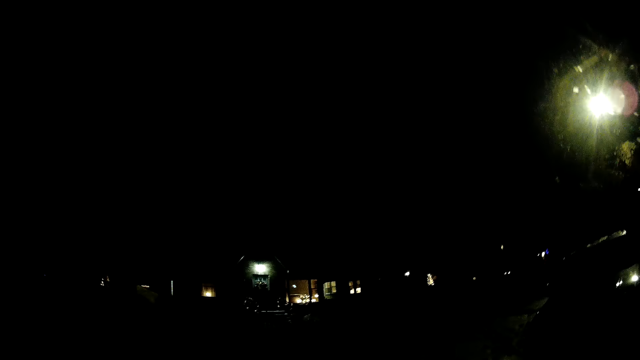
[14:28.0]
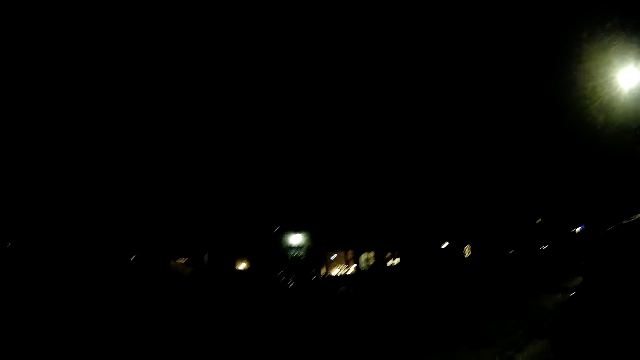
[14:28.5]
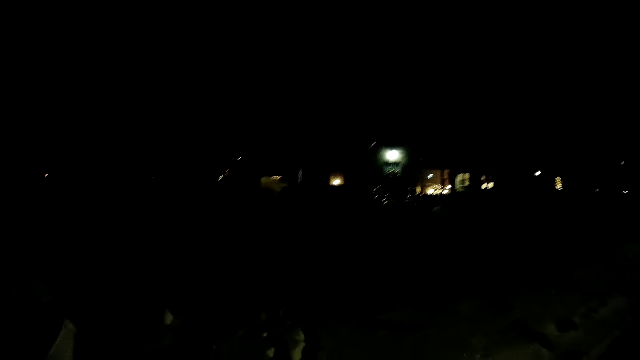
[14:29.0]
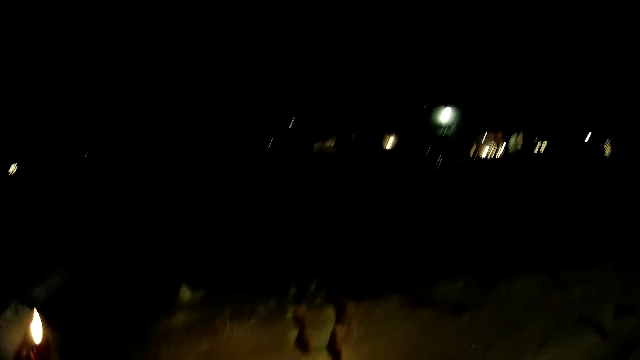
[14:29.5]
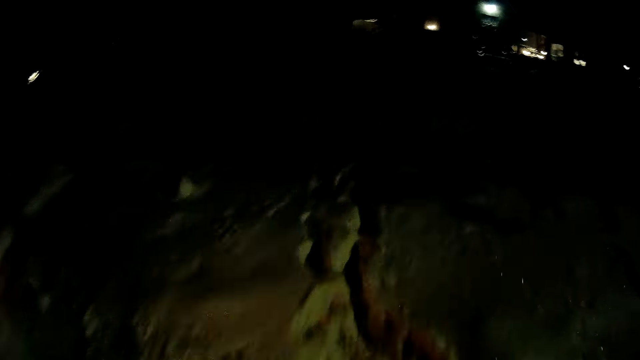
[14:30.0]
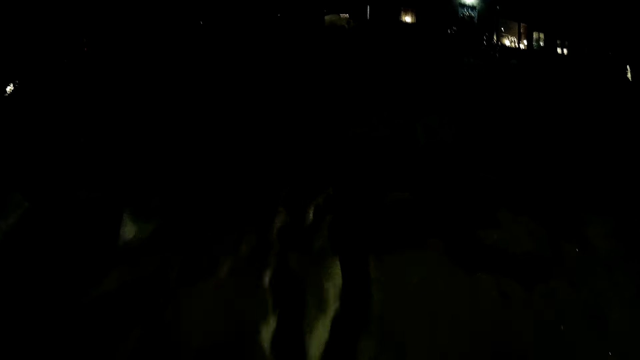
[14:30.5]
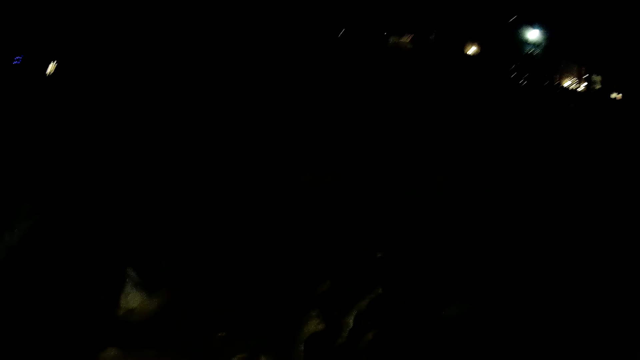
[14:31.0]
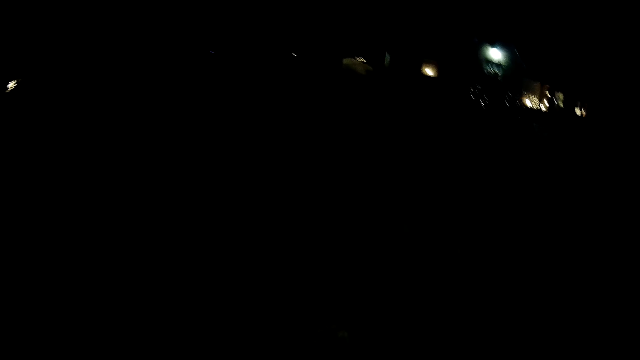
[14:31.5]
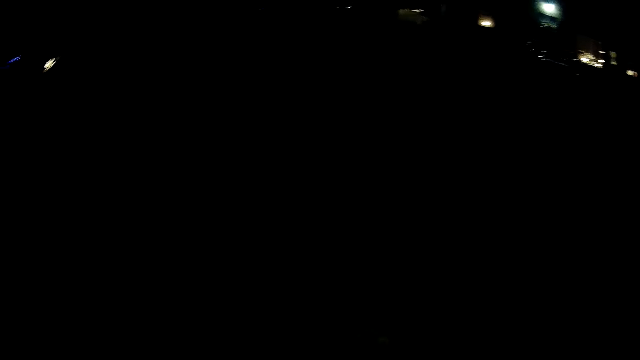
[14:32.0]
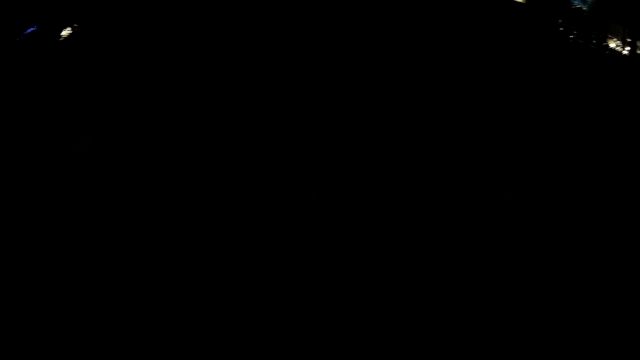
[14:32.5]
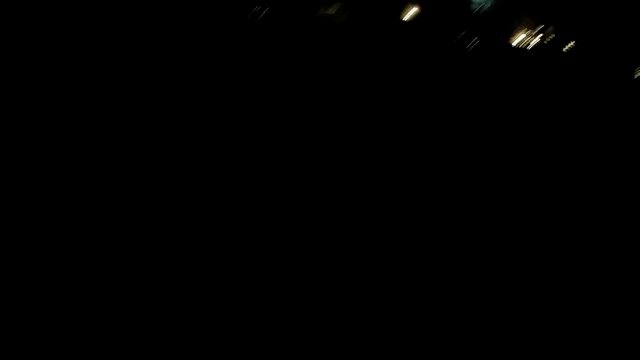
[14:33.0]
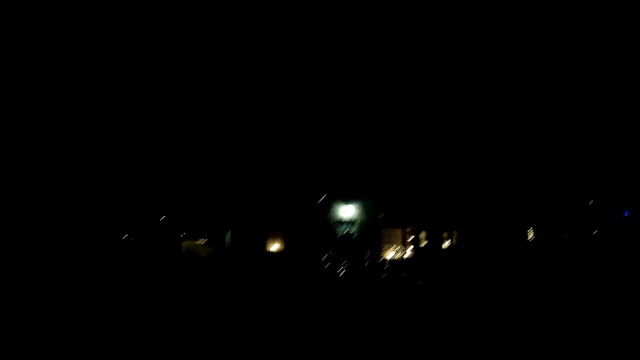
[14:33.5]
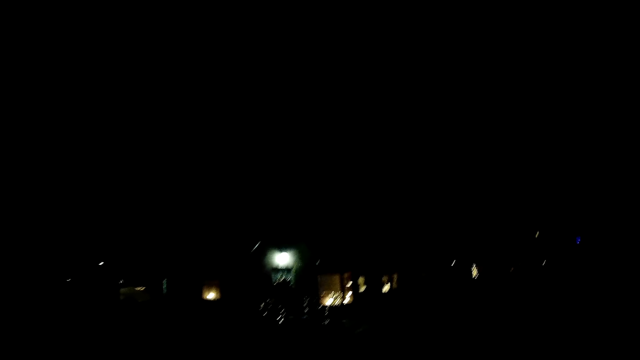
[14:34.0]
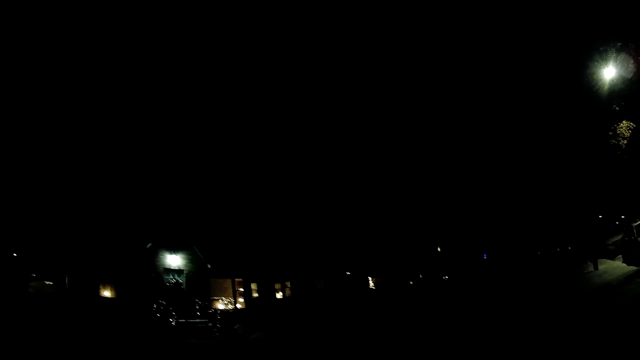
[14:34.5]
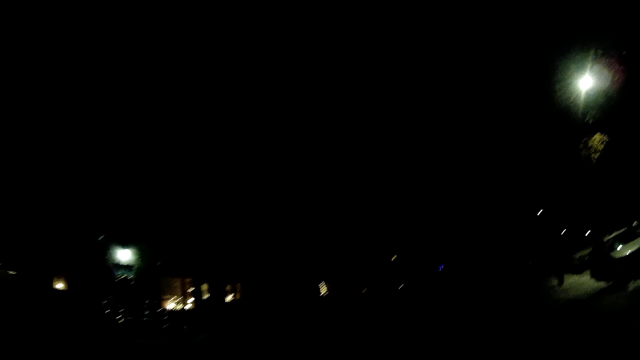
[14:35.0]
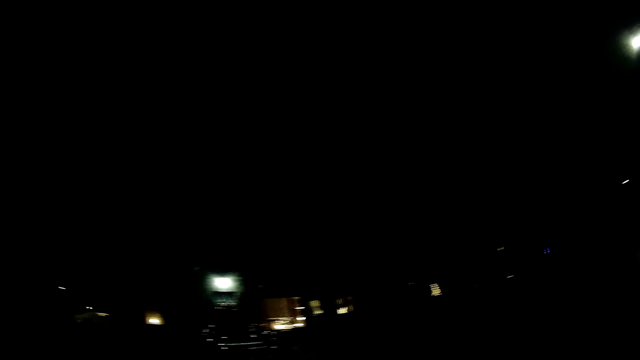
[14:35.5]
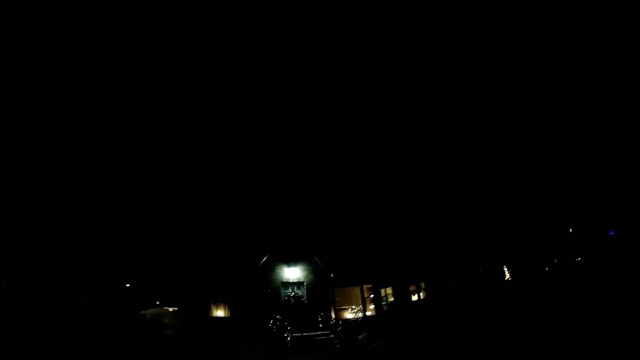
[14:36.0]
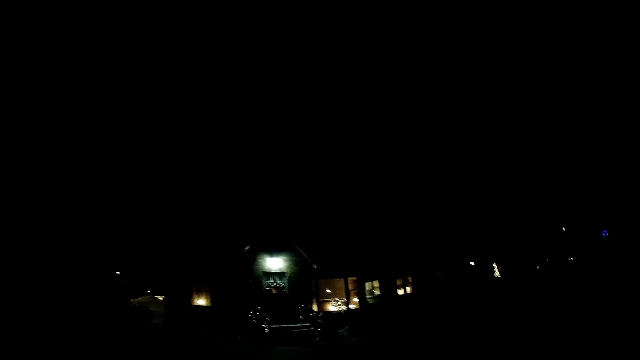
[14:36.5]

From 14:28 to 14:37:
The camera wearer walks around the compound.

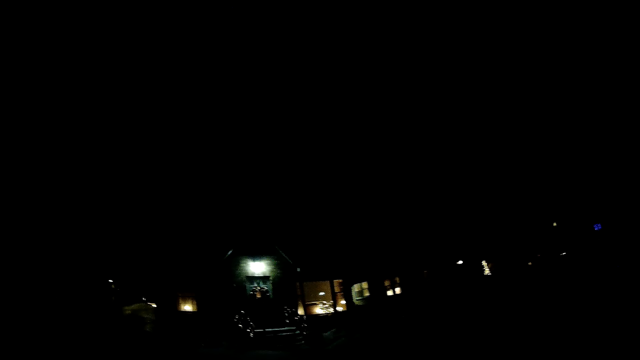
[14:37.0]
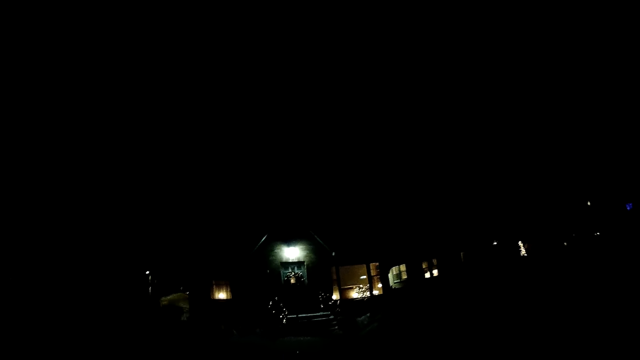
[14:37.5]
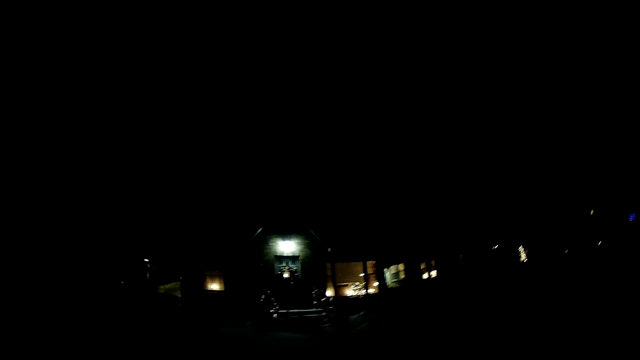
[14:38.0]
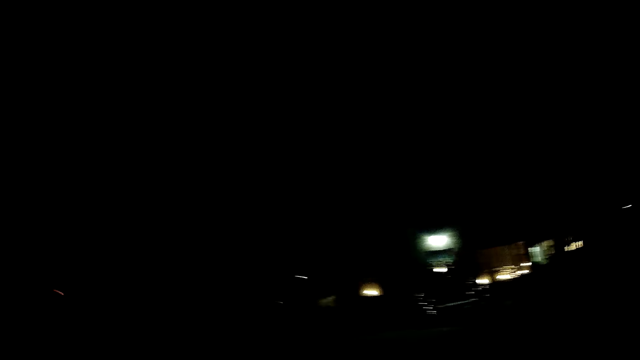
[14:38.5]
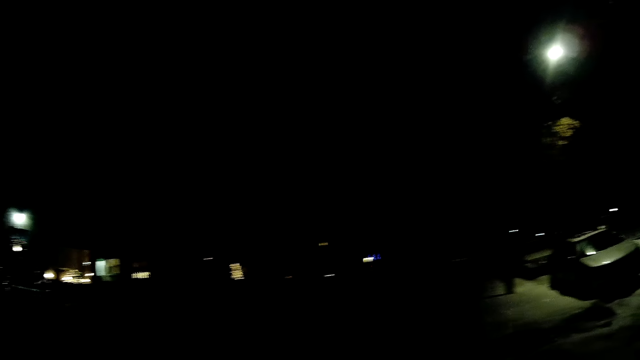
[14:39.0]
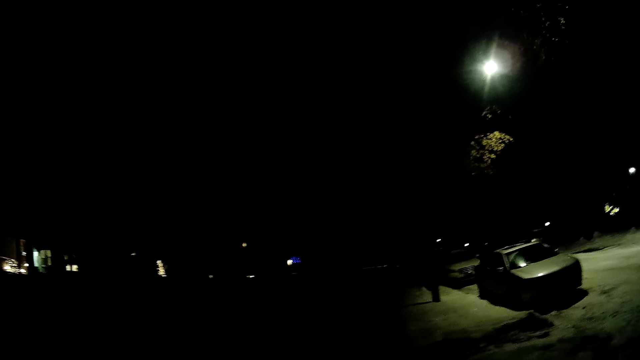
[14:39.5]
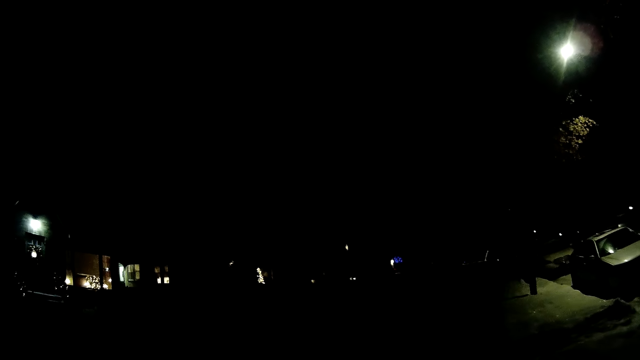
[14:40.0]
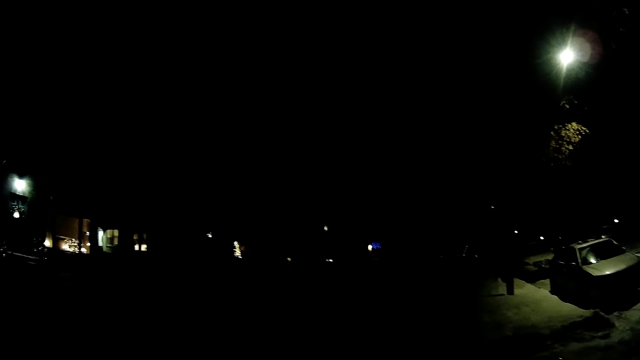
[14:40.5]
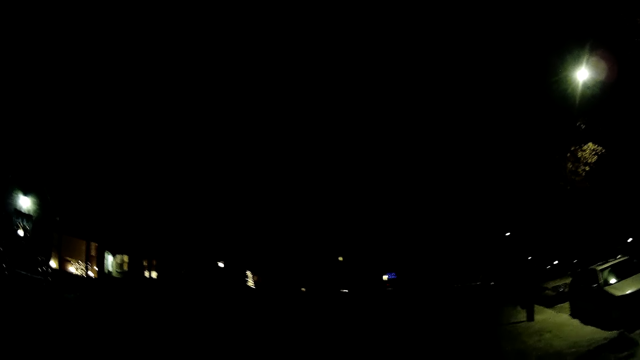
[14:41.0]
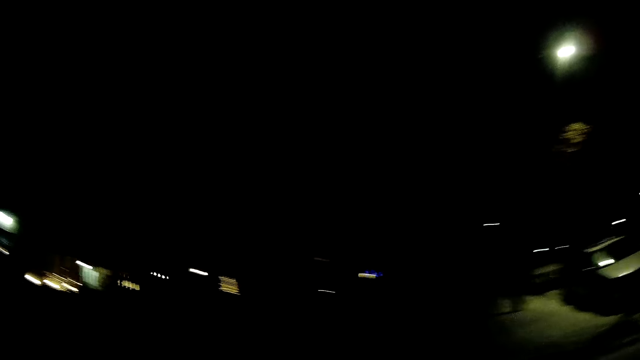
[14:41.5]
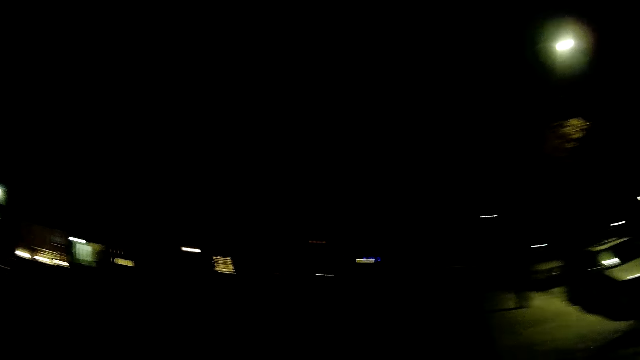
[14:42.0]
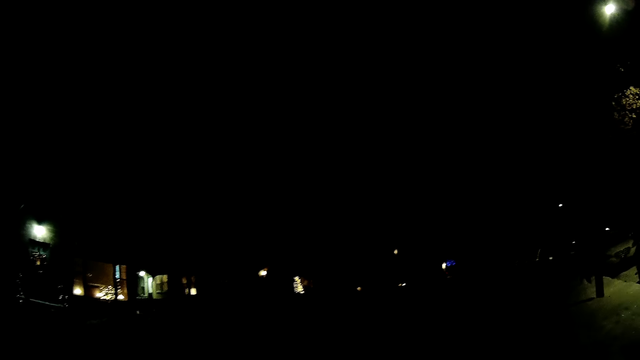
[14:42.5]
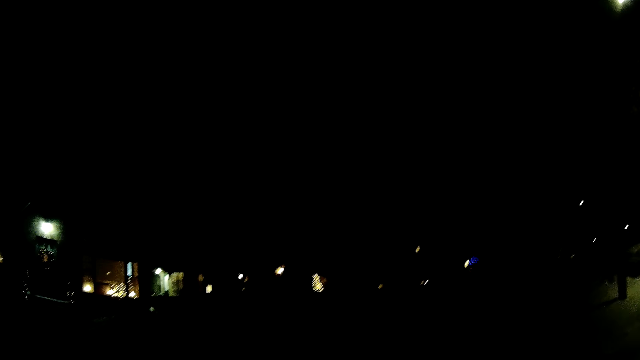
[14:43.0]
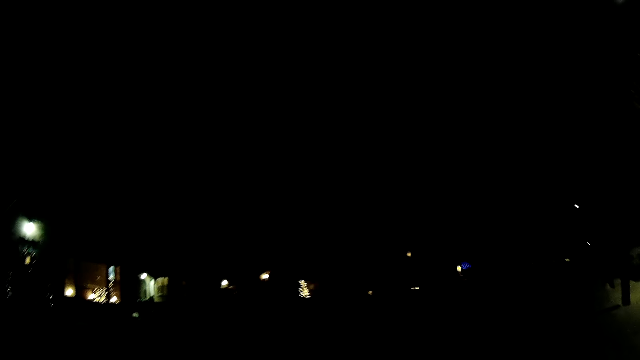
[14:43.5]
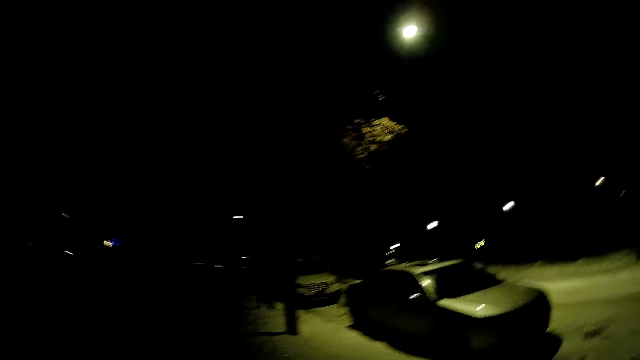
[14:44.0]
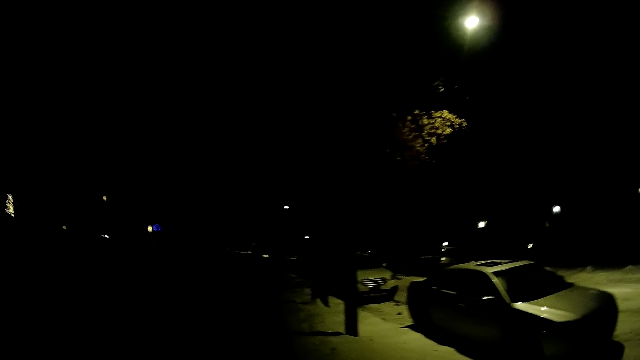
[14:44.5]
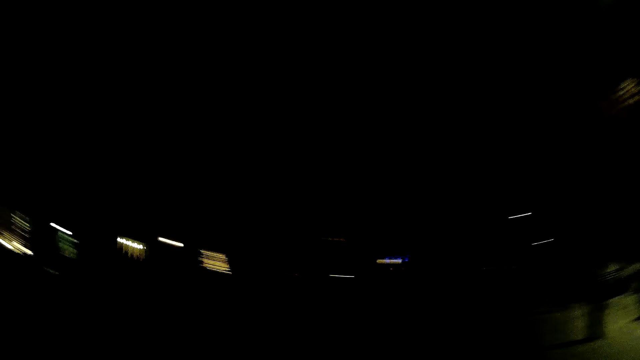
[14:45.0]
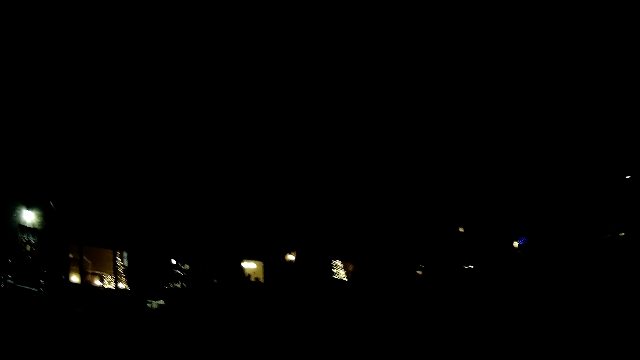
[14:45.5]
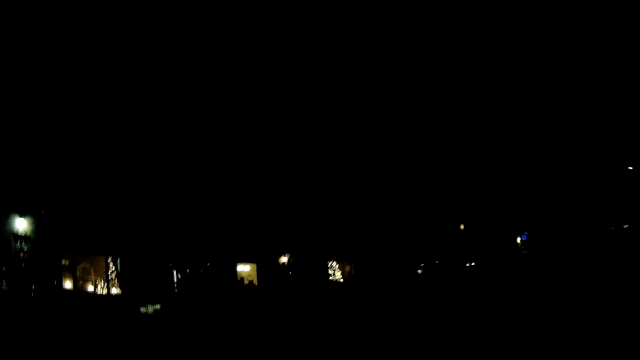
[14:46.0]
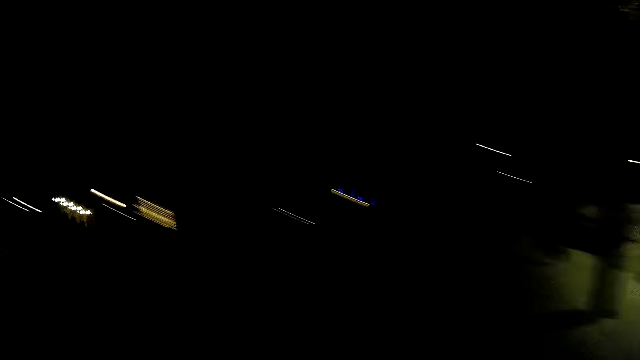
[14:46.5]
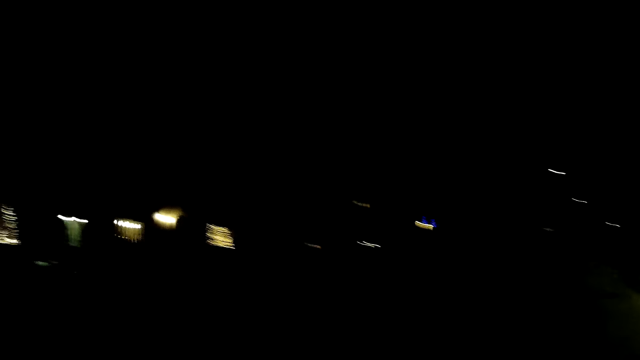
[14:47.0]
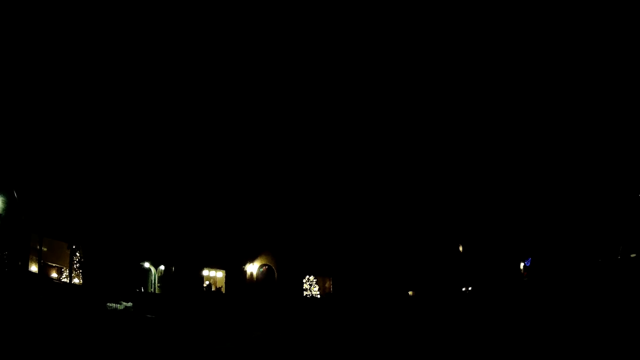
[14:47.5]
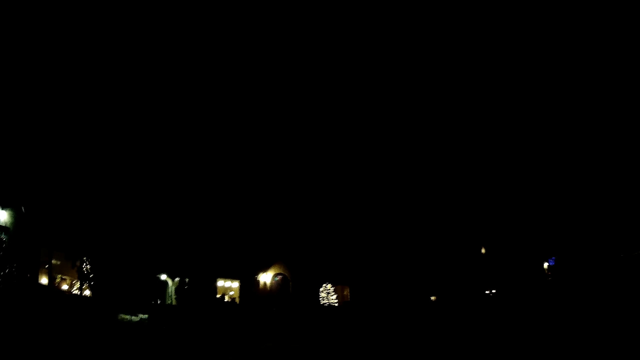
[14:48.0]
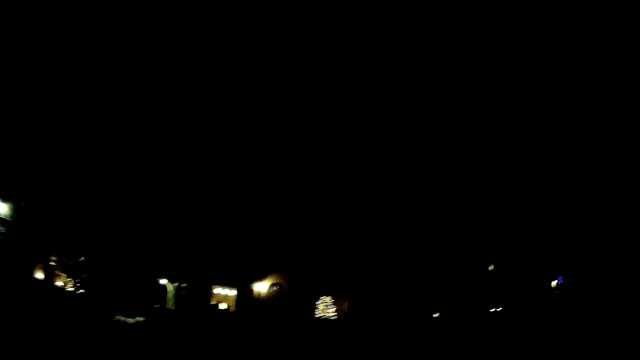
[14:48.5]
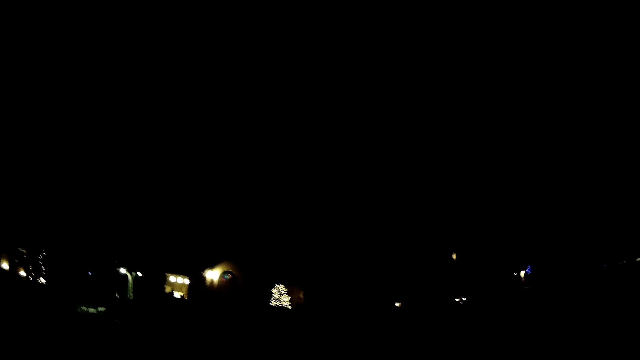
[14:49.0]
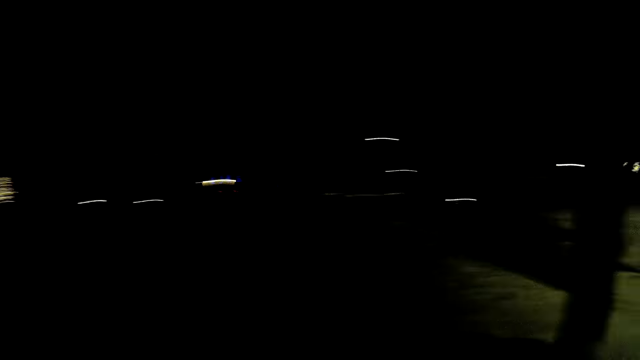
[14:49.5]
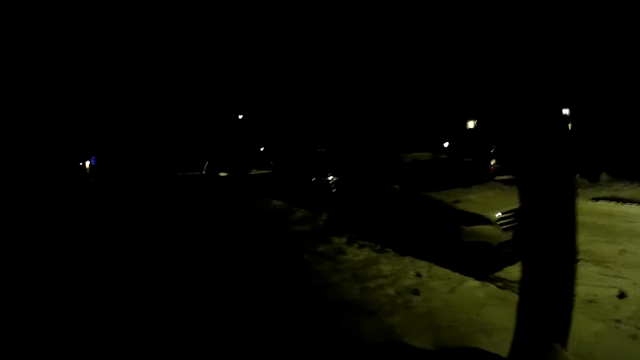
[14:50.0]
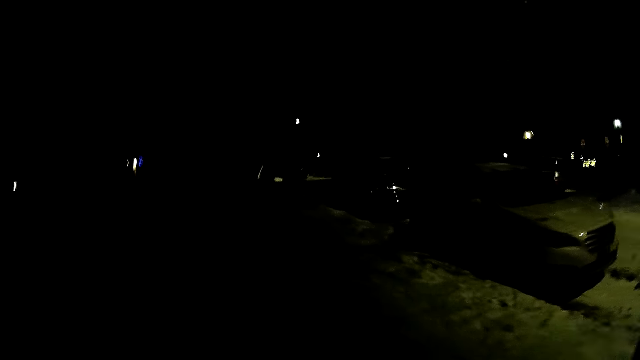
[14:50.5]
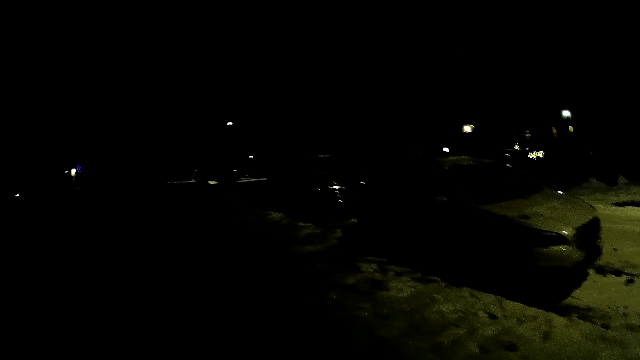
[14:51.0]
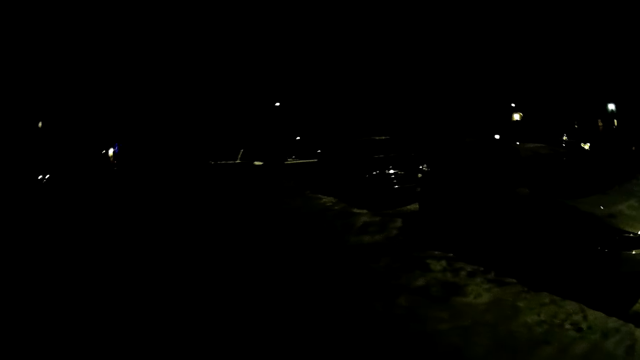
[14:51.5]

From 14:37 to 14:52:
The camera wearer stares at a car. They walk on the sidewalk.
